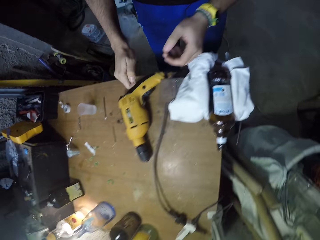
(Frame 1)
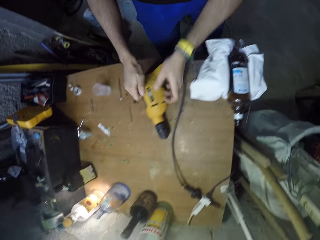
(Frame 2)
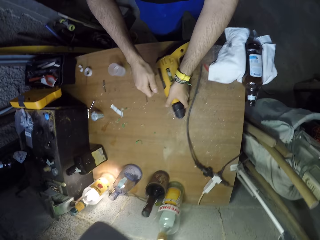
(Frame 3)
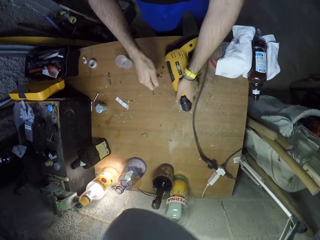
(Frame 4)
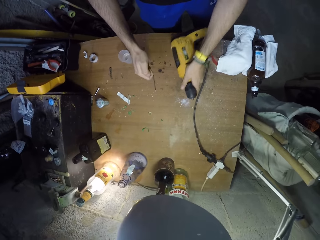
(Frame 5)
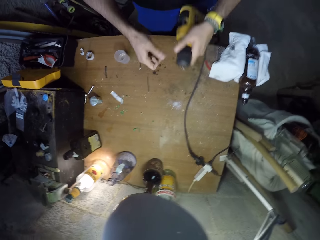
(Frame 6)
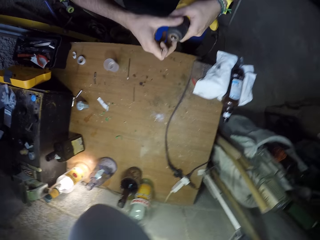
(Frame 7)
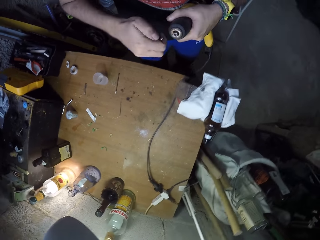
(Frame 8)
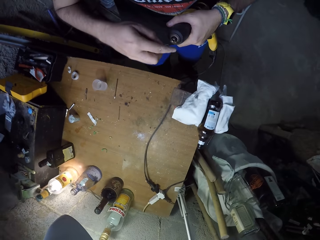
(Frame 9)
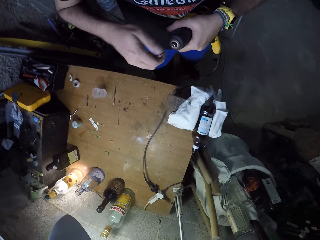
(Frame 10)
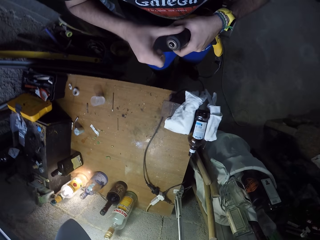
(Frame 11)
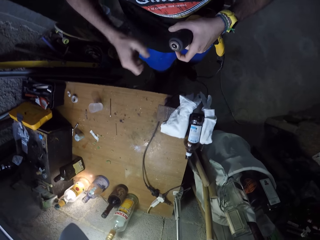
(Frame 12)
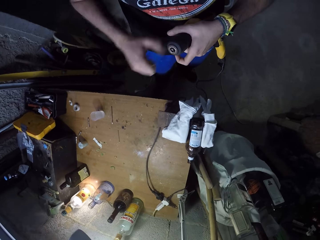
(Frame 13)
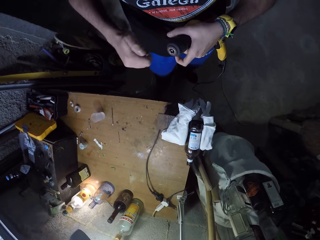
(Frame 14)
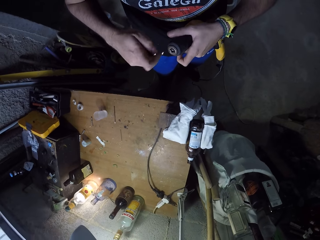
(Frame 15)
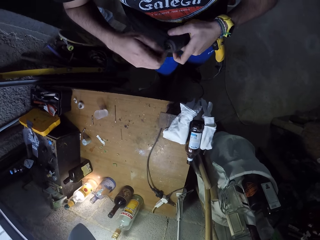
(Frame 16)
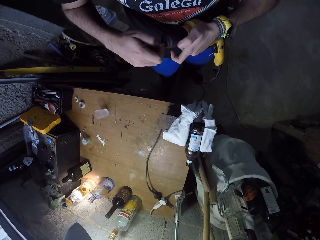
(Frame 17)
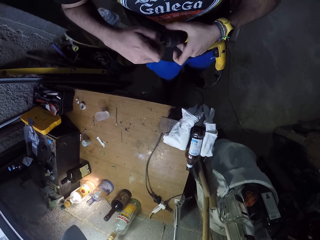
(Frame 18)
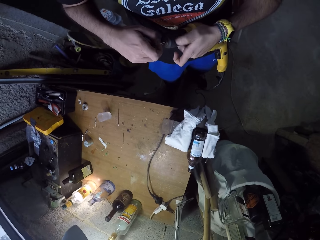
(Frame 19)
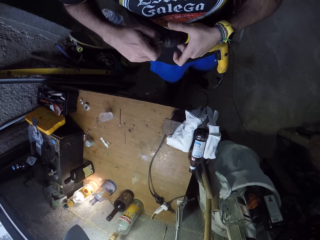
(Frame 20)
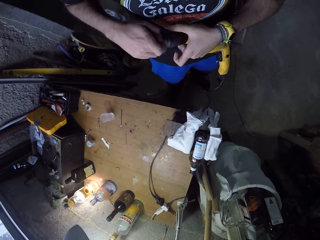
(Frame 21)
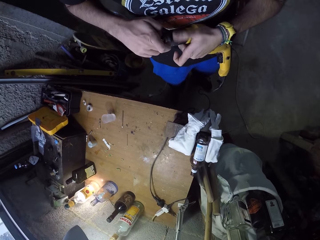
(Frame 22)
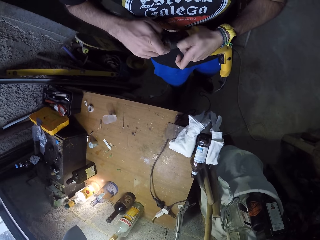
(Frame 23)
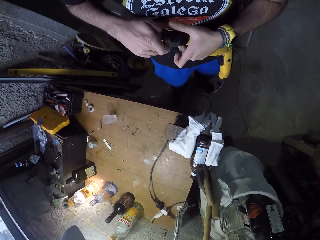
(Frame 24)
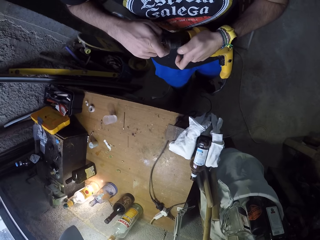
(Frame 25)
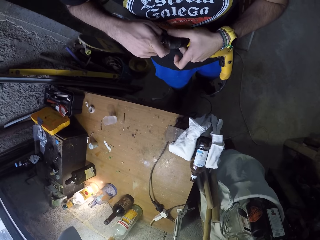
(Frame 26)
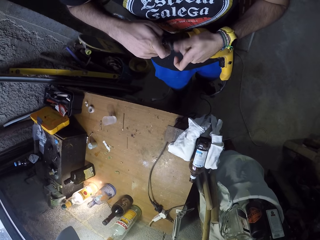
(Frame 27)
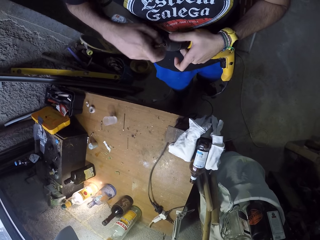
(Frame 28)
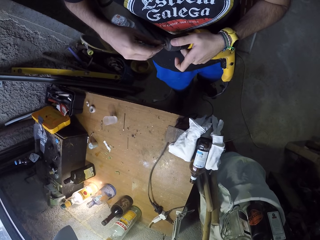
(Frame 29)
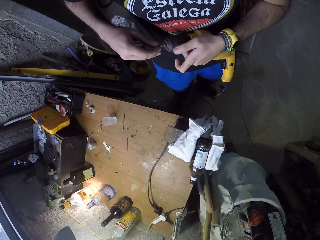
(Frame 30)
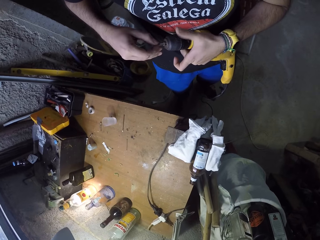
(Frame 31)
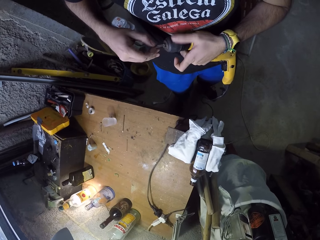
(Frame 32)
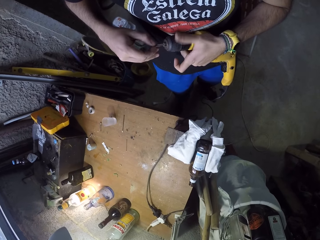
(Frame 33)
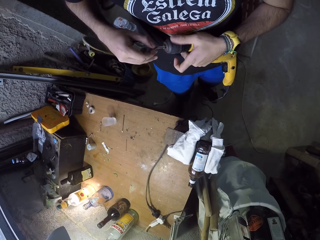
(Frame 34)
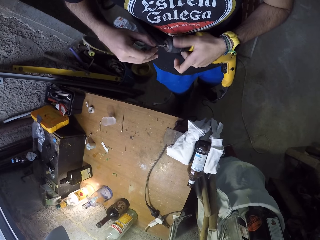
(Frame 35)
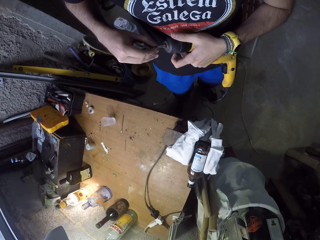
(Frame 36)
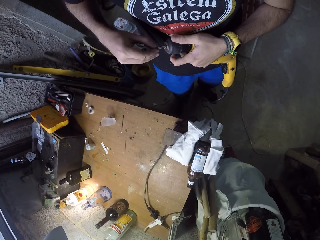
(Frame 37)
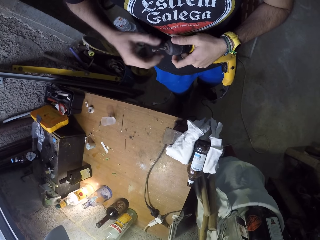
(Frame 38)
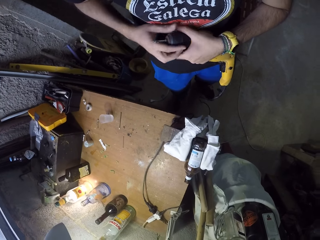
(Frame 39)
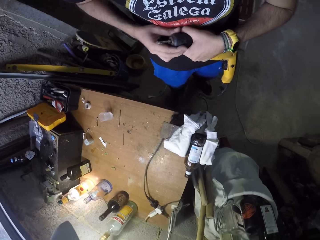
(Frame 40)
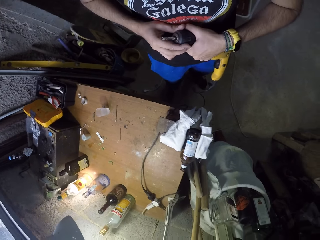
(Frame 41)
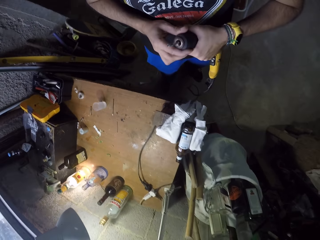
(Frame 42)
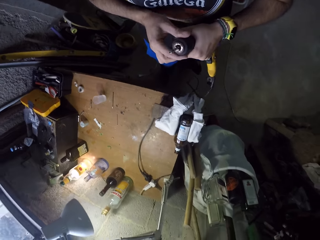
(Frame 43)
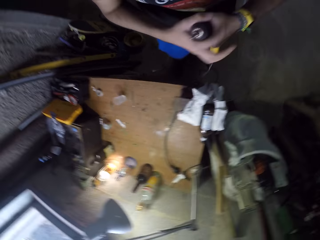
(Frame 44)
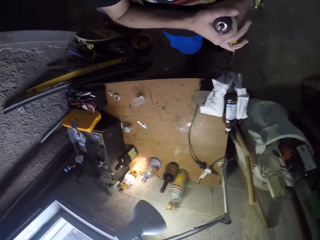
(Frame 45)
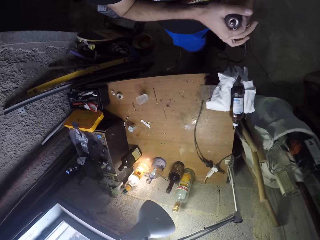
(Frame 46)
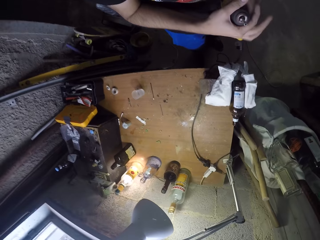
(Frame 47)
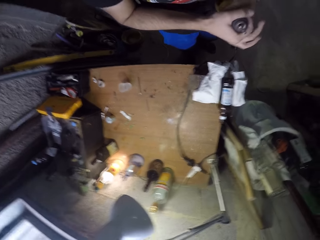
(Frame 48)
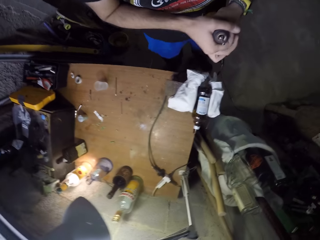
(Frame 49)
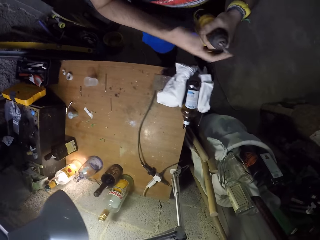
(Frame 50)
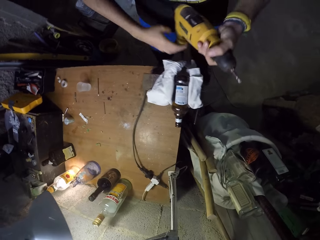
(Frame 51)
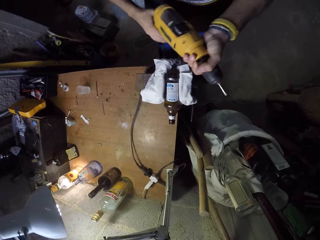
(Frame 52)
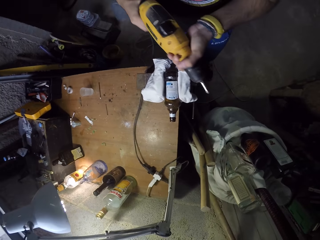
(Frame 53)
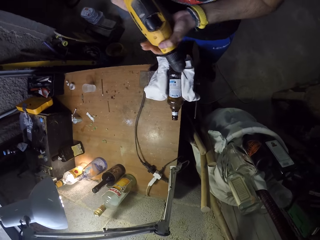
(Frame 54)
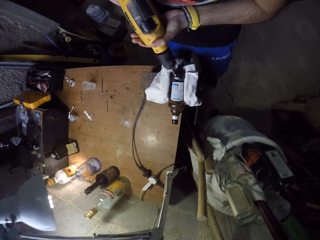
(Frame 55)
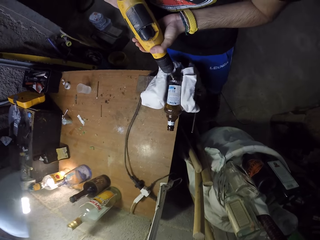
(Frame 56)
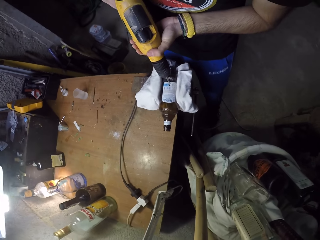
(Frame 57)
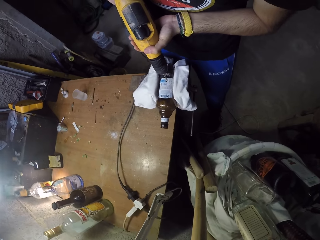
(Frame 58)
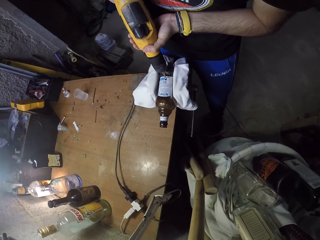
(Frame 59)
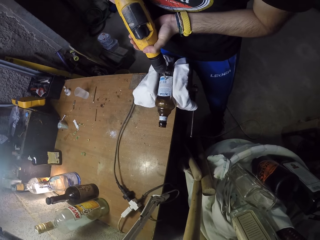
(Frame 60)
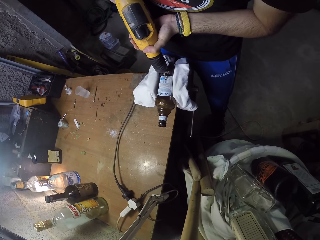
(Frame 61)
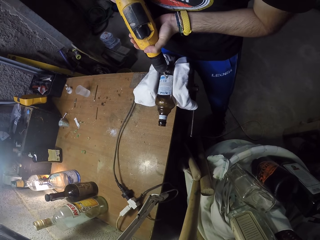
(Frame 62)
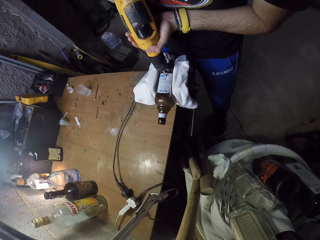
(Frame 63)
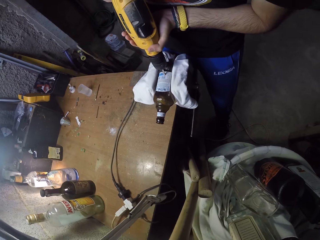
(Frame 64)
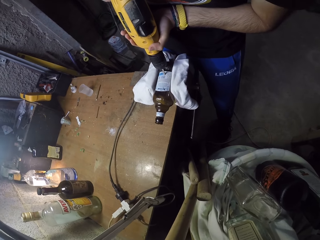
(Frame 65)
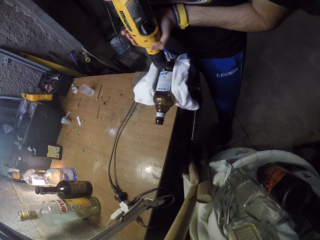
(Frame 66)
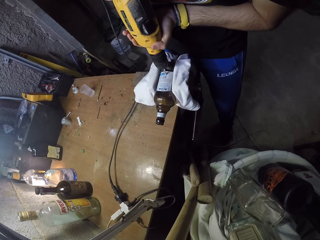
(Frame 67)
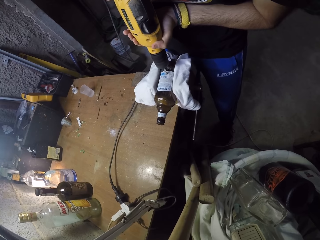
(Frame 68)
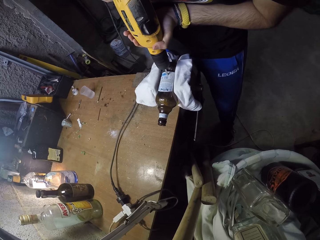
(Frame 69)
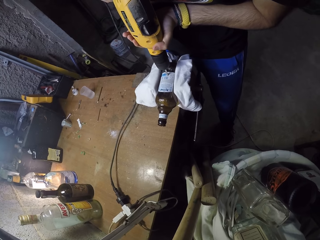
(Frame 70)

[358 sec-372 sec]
The camera wearer carries a drill with his left hand. He puts the needle in the drill with his right hand. He opens the head of the drill with his right hand. He puts the needle in the drill with his right hand. He holds the drill and drills a hole in the bottle container with the drill in both hands.

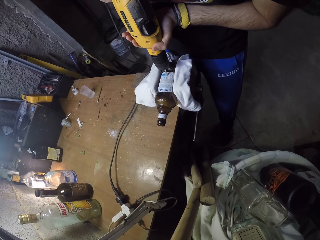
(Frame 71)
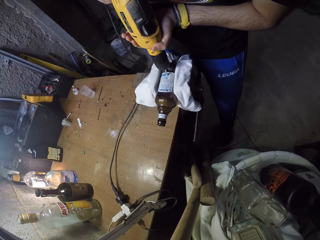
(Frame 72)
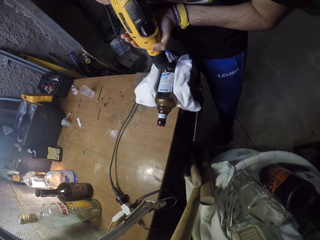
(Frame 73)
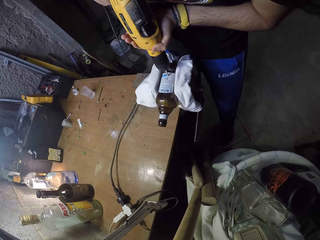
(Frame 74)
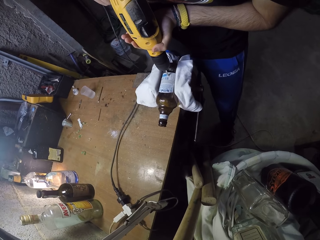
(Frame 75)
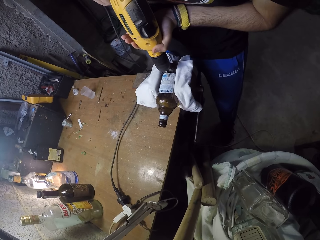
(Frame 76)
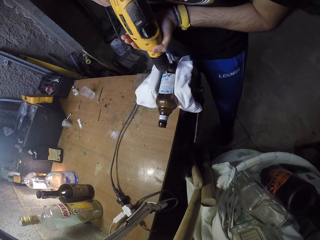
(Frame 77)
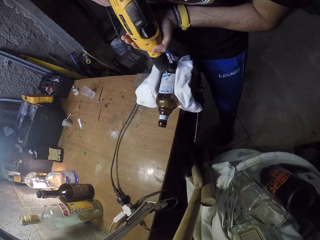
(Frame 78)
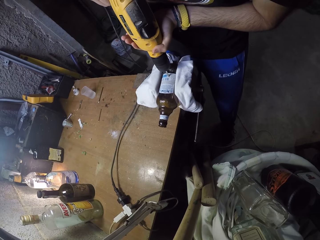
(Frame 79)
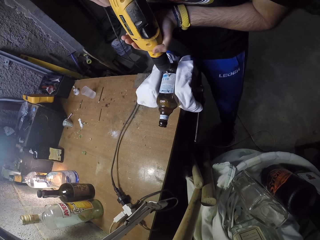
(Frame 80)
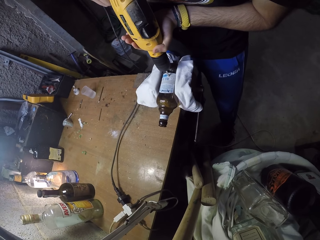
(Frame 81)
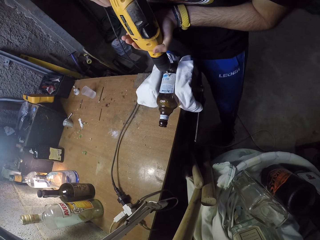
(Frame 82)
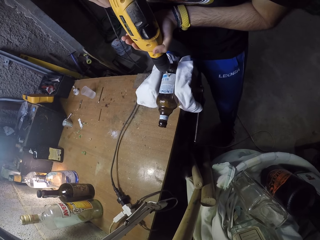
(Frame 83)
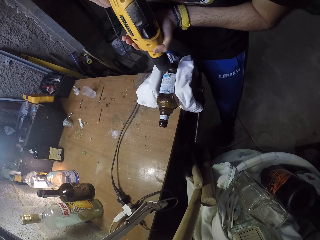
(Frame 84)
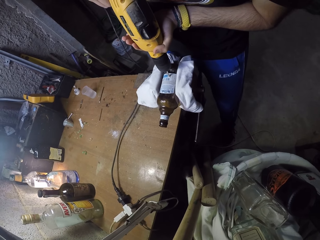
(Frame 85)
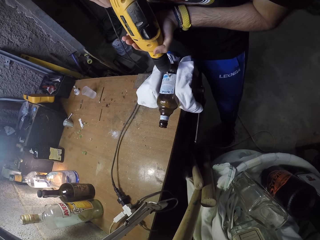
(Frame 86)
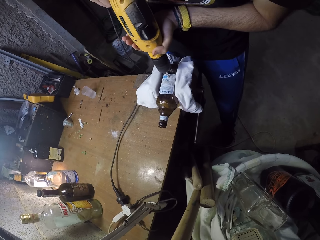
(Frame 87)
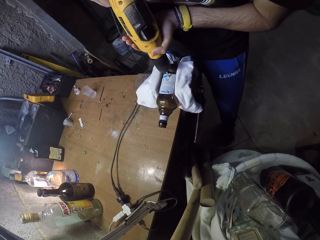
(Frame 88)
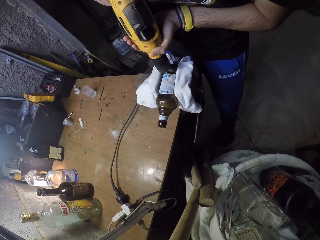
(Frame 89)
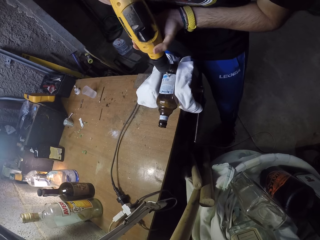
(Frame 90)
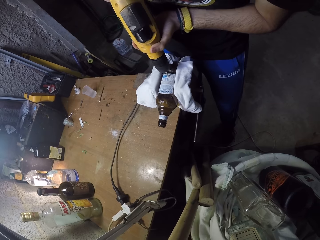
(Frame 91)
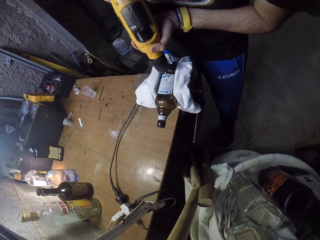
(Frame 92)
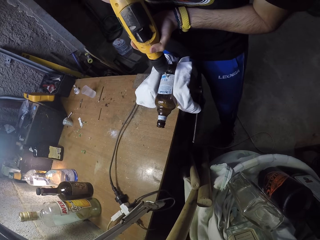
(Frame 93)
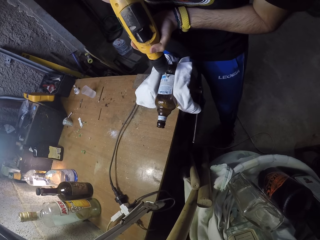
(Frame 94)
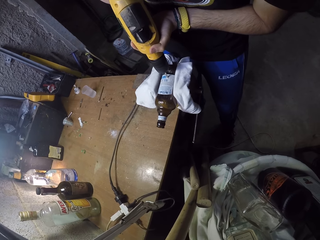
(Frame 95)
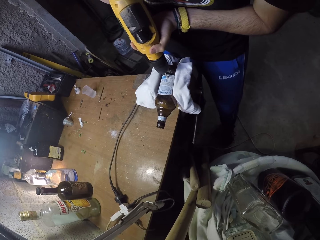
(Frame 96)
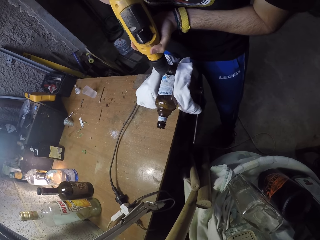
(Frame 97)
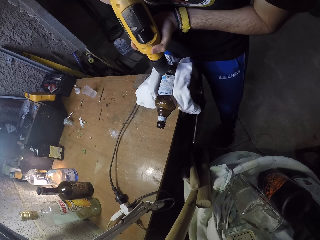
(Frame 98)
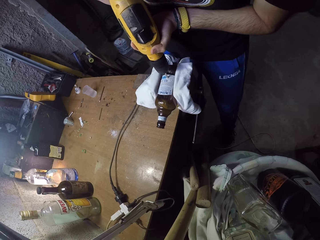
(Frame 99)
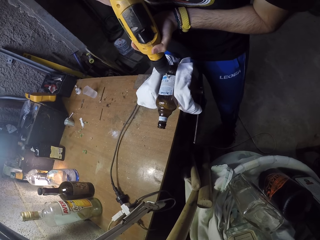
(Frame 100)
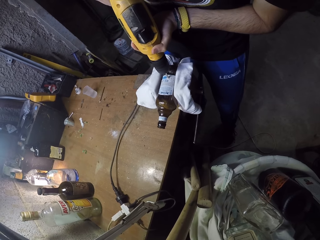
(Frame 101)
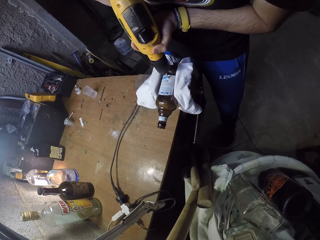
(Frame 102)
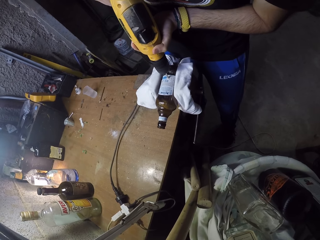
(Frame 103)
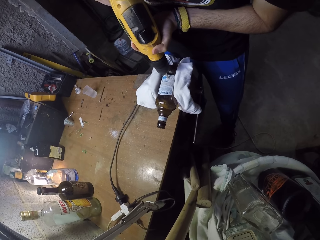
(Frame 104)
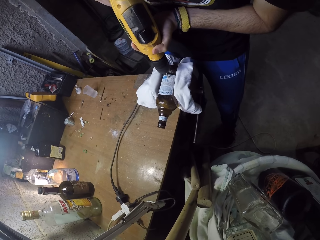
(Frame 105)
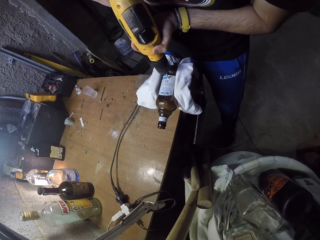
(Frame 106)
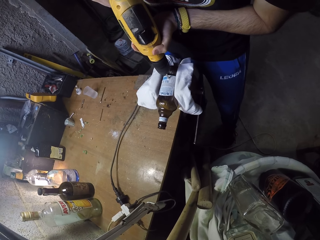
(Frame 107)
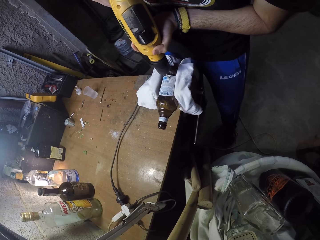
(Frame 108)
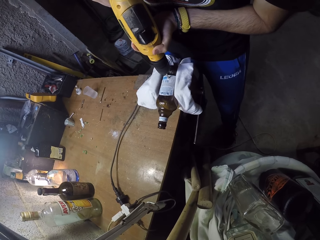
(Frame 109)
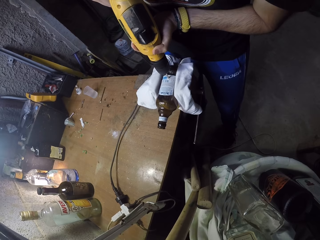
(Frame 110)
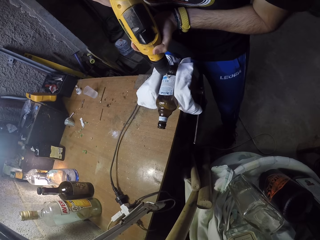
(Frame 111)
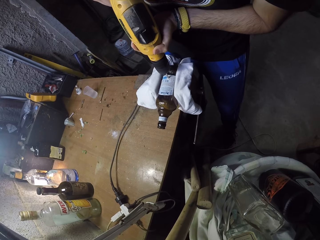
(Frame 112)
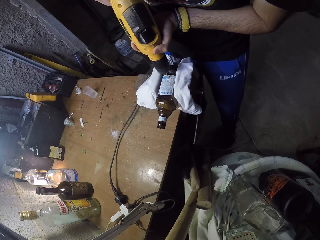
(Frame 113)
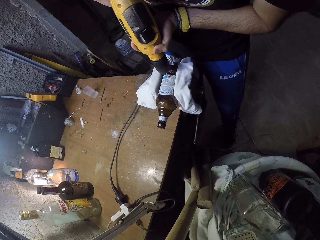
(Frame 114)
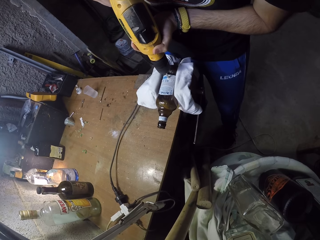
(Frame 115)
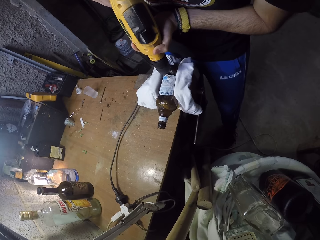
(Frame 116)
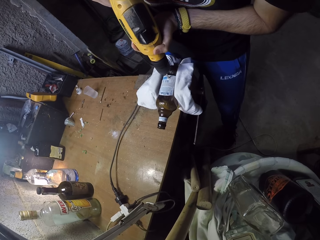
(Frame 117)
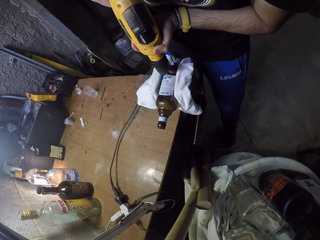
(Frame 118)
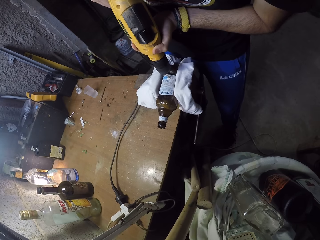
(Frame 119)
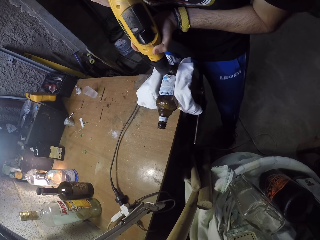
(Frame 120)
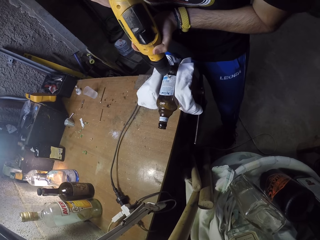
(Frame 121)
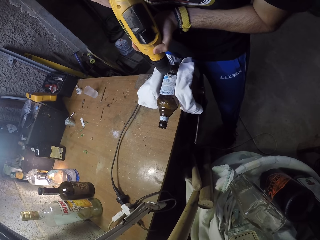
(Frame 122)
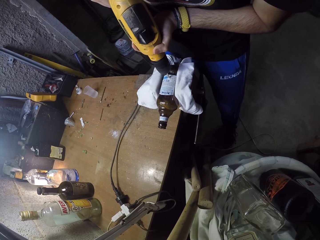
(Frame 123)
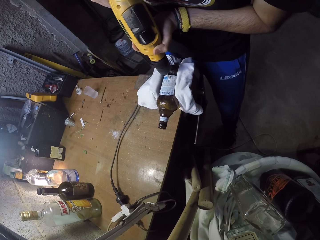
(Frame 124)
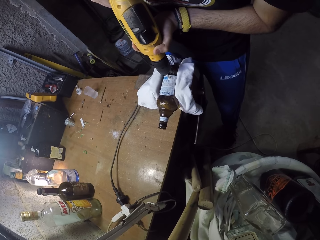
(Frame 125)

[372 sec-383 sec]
The camera wearer drills the bottle.
